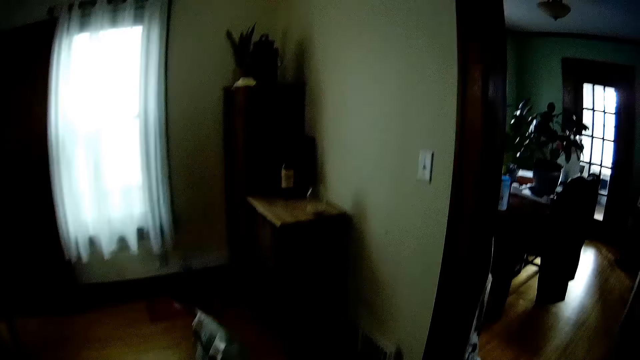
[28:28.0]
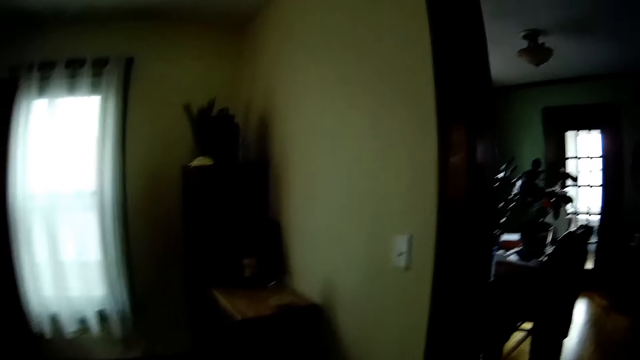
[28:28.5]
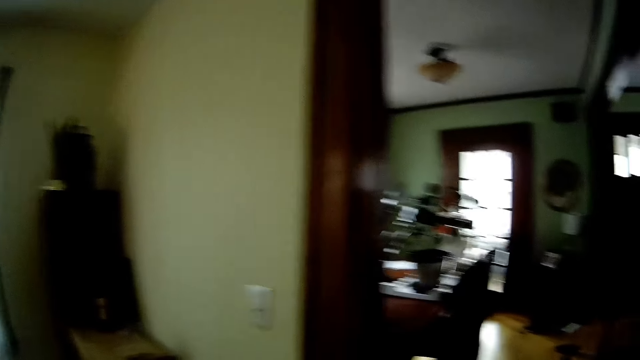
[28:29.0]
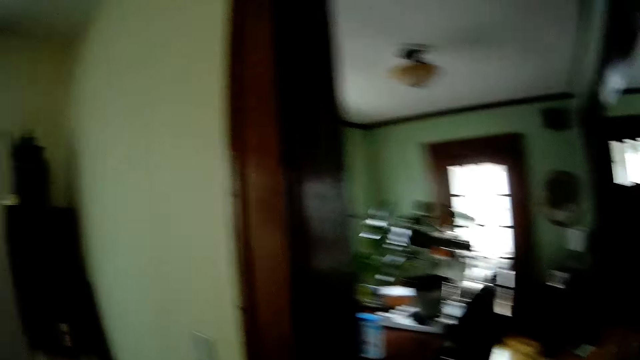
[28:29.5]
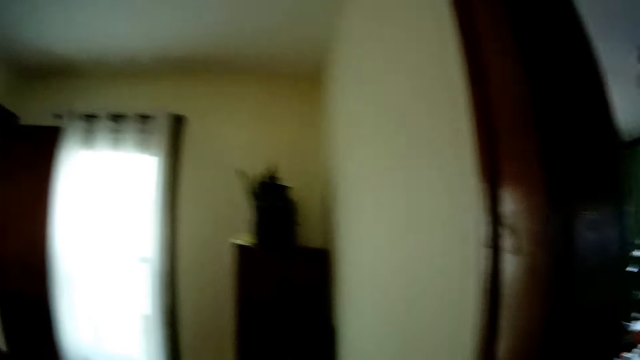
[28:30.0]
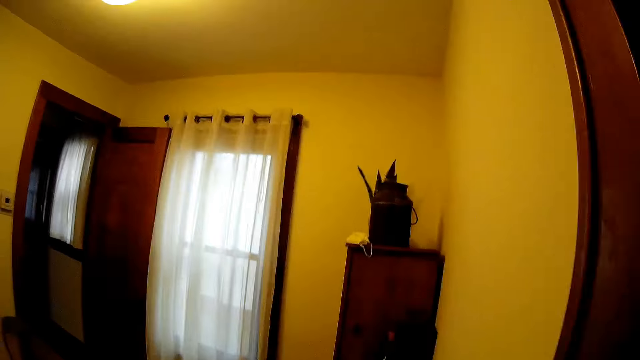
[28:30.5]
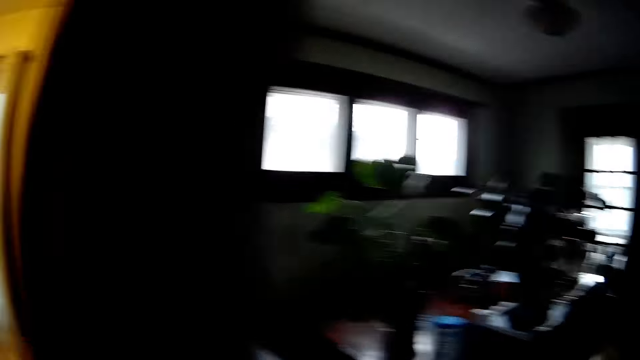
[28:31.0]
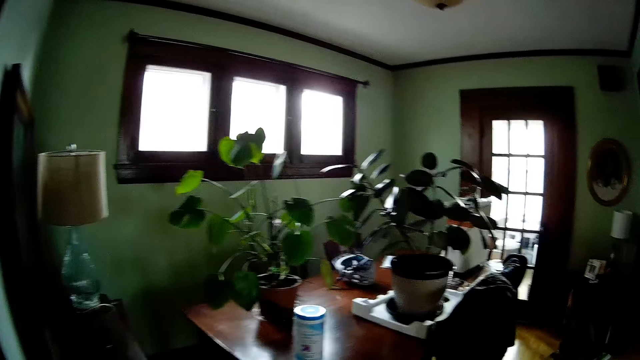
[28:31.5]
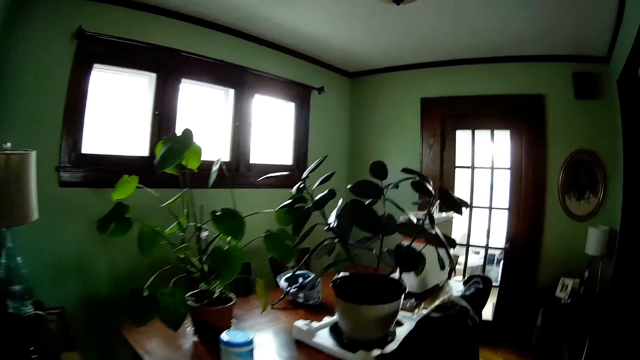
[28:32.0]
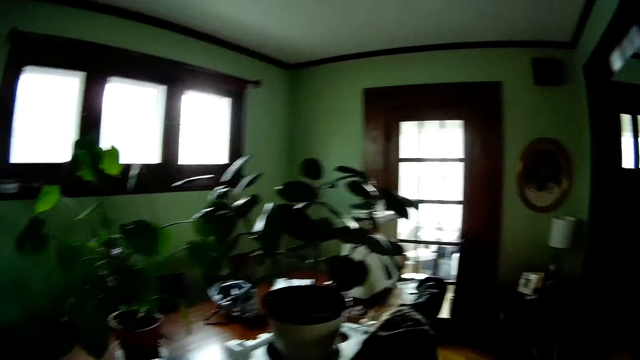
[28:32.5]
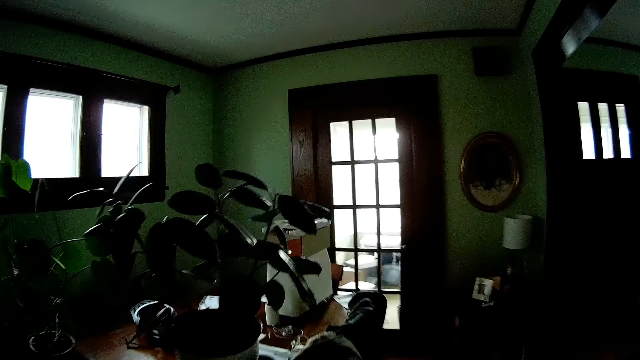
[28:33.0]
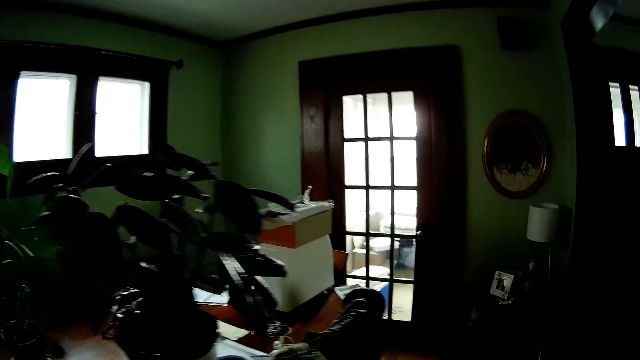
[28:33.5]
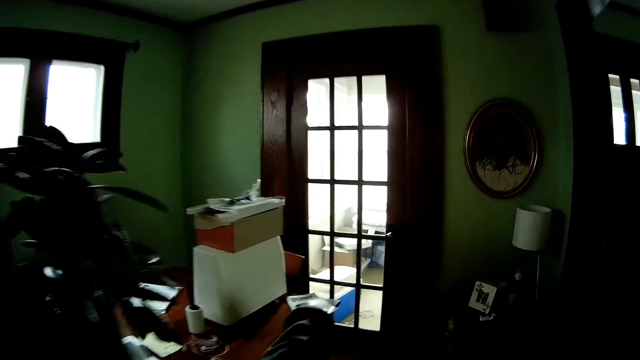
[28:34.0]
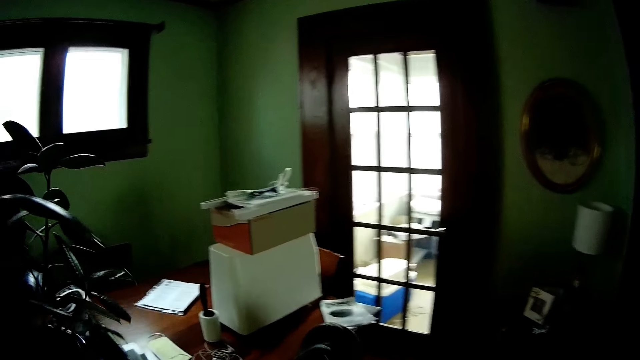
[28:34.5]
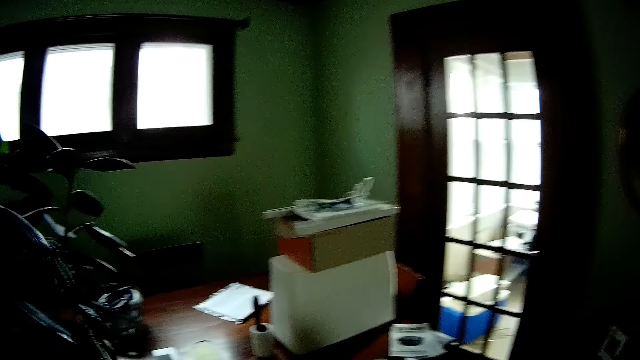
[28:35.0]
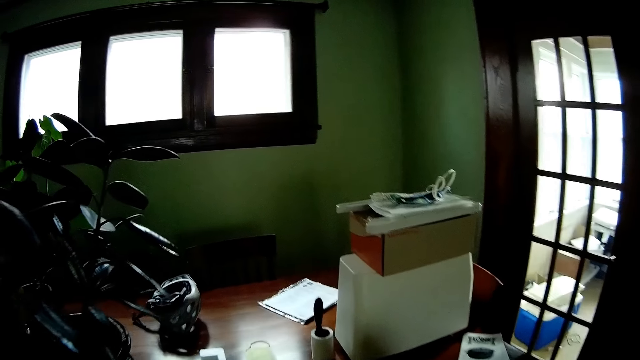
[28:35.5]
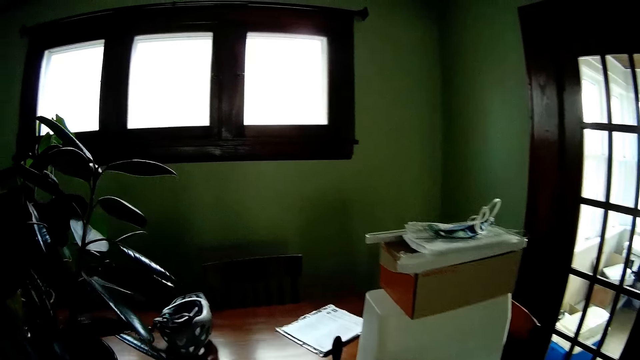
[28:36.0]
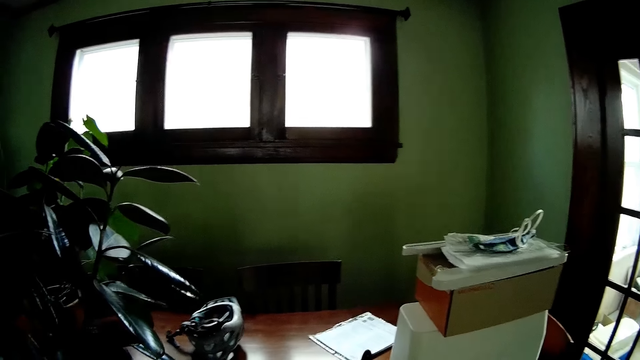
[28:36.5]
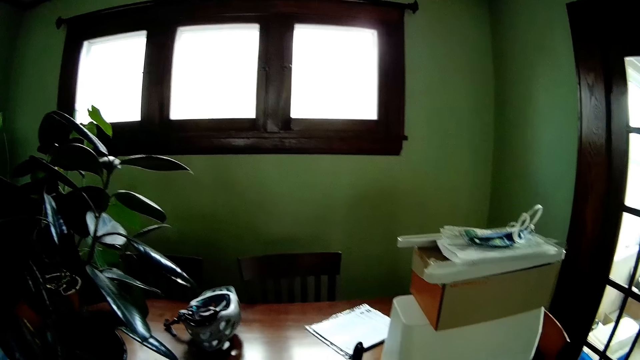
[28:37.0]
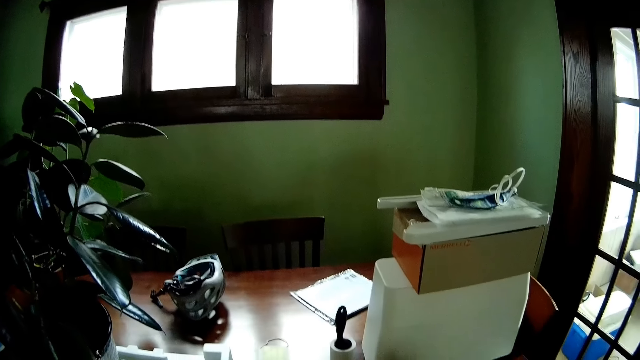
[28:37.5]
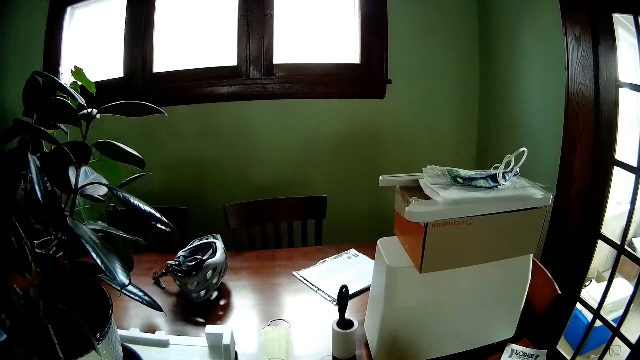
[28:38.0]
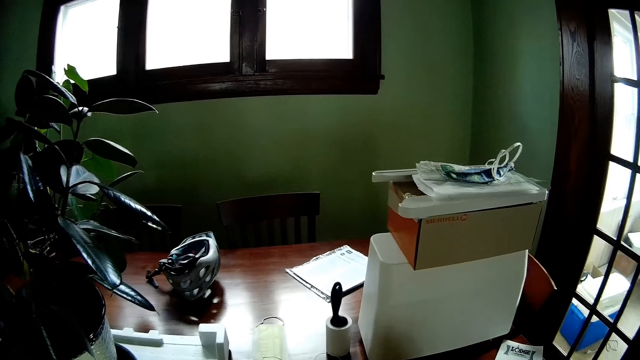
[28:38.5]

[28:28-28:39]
The camera wearer walks to the plants.

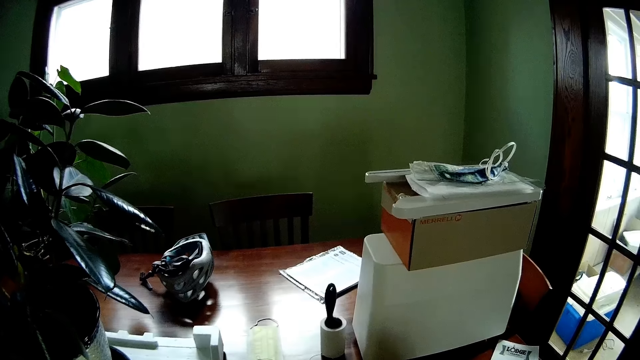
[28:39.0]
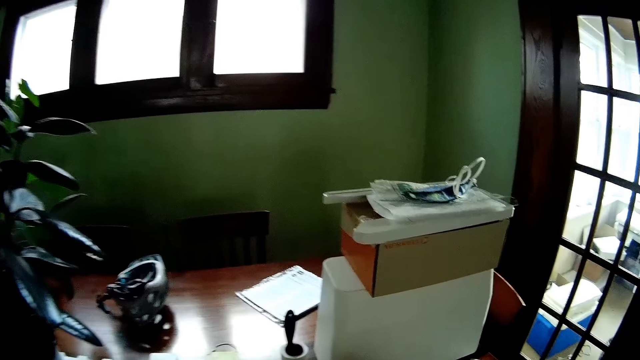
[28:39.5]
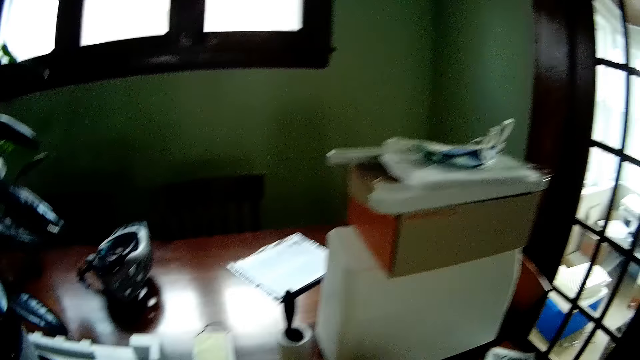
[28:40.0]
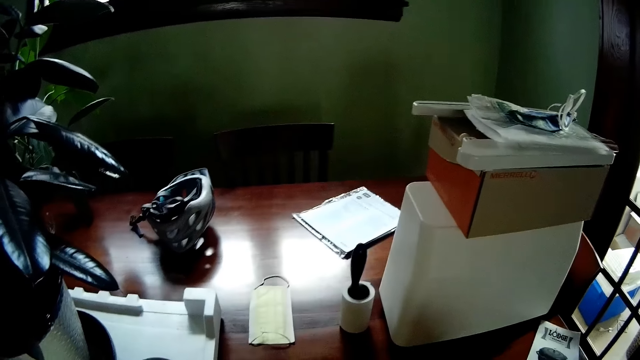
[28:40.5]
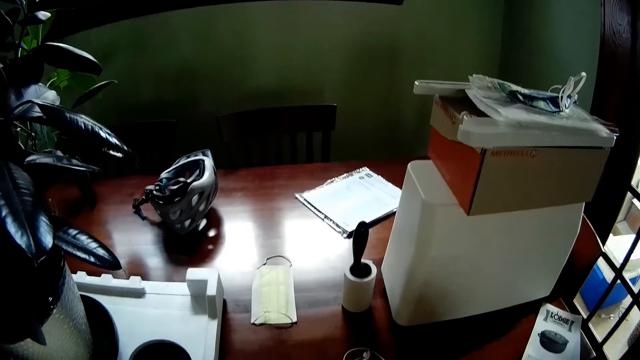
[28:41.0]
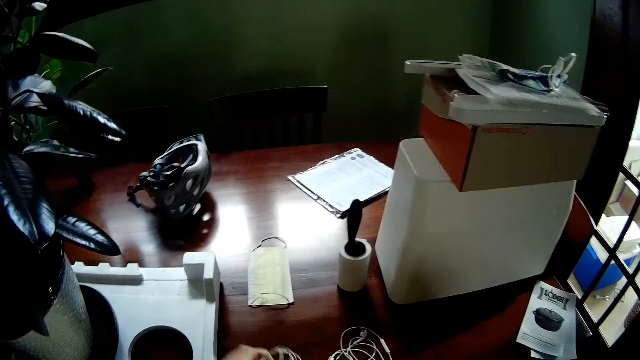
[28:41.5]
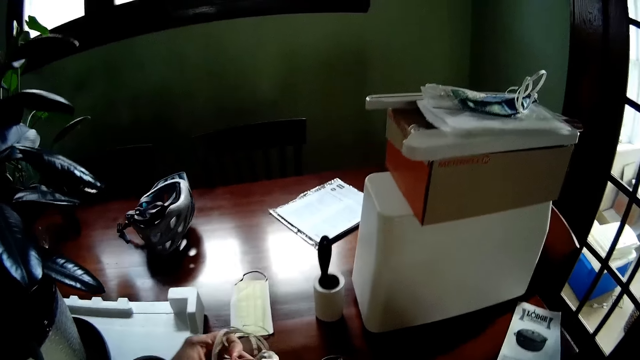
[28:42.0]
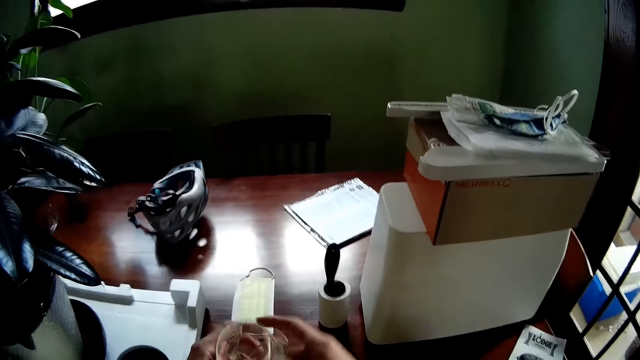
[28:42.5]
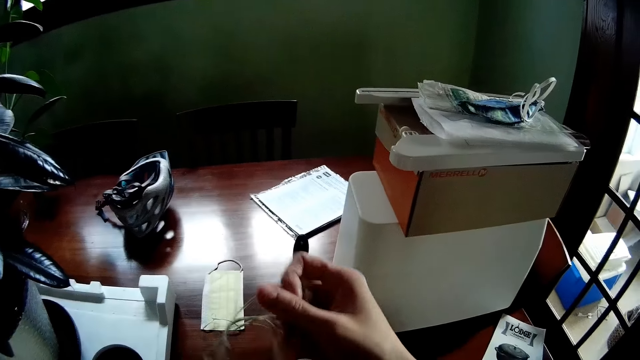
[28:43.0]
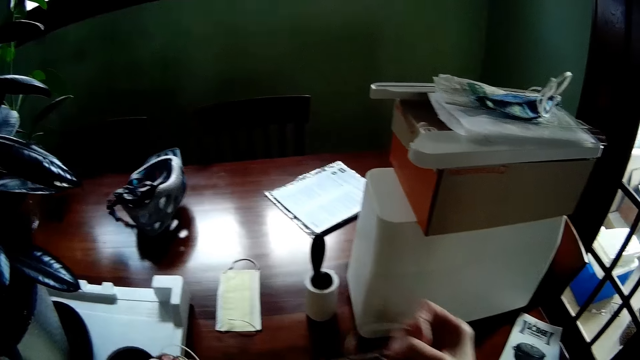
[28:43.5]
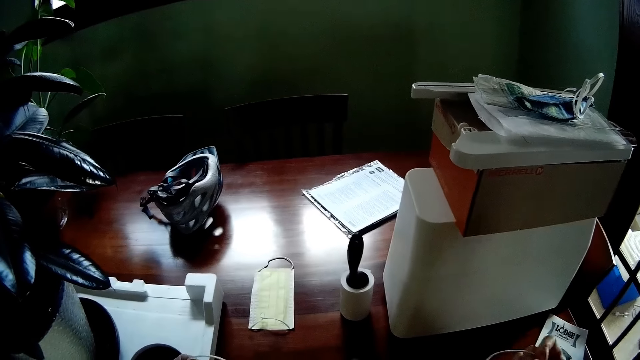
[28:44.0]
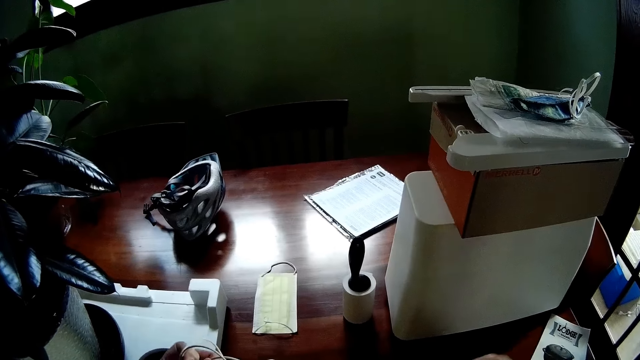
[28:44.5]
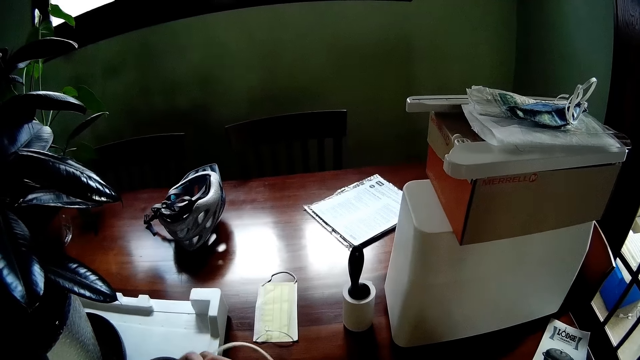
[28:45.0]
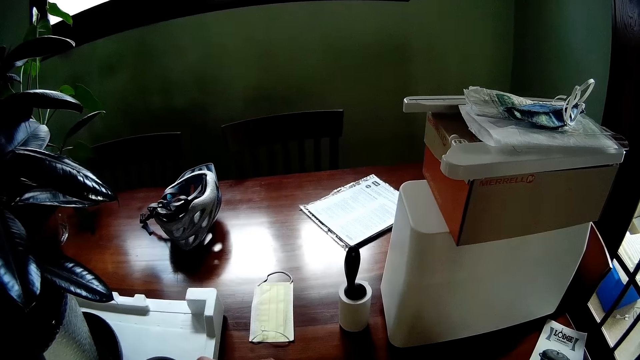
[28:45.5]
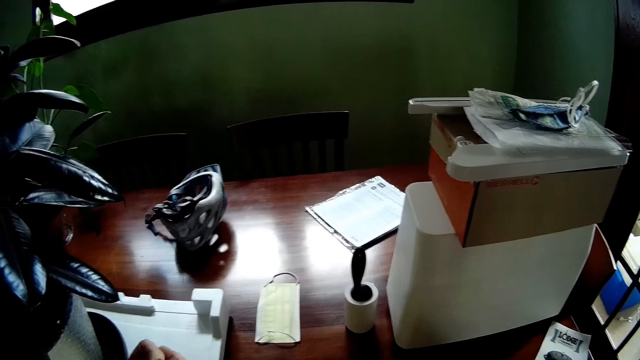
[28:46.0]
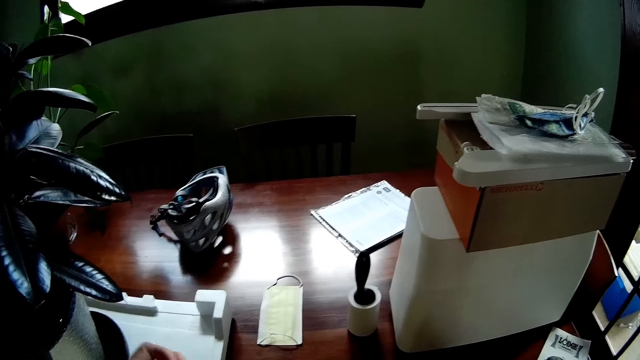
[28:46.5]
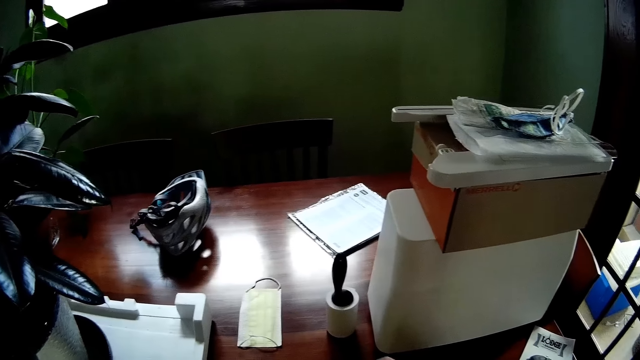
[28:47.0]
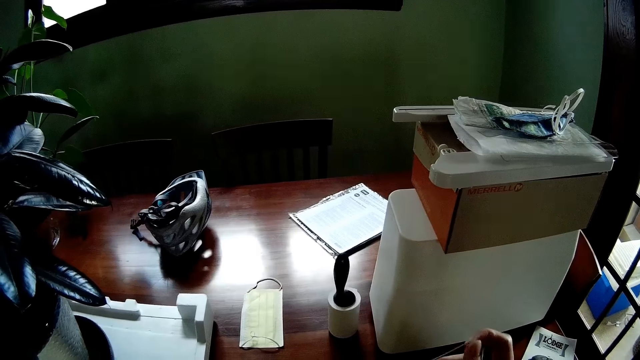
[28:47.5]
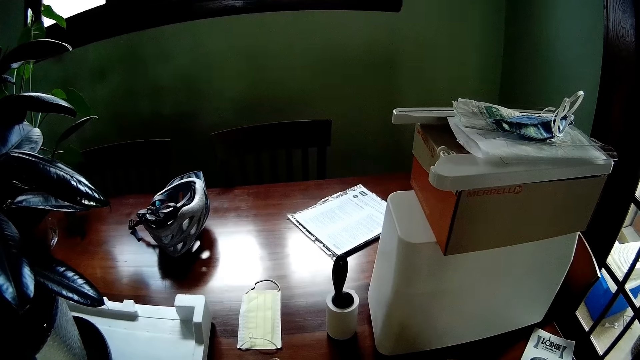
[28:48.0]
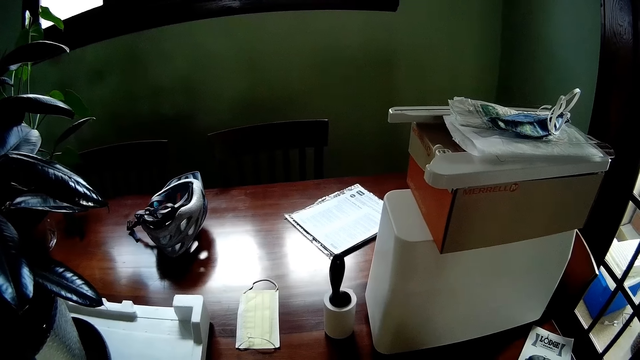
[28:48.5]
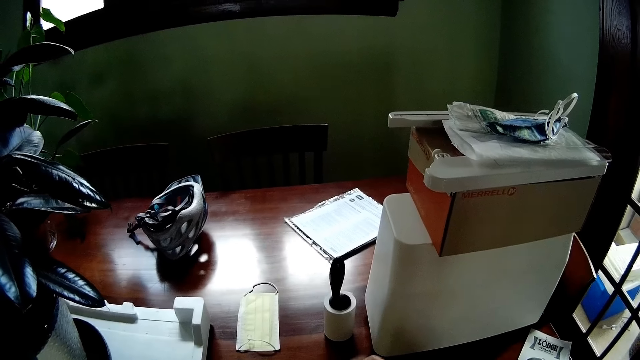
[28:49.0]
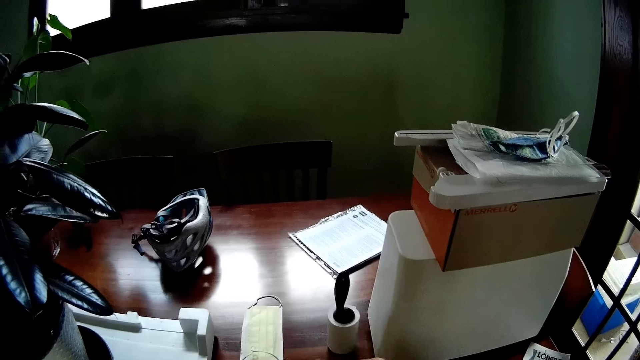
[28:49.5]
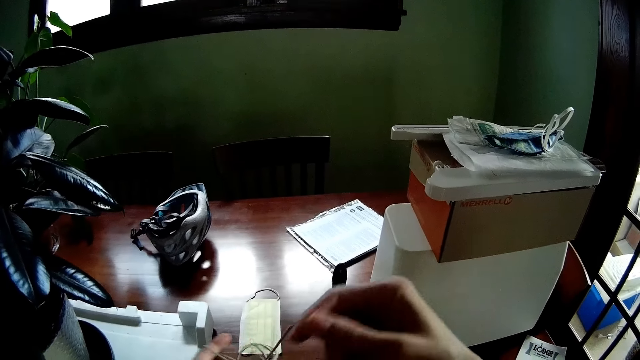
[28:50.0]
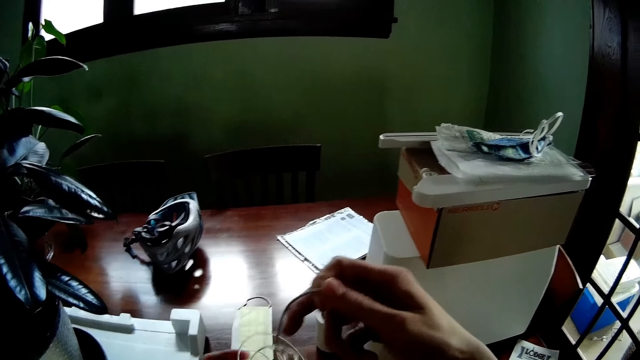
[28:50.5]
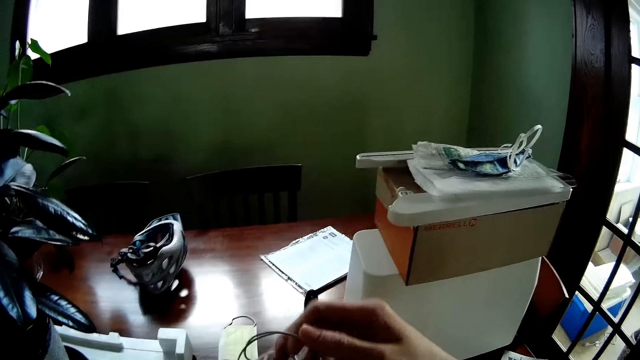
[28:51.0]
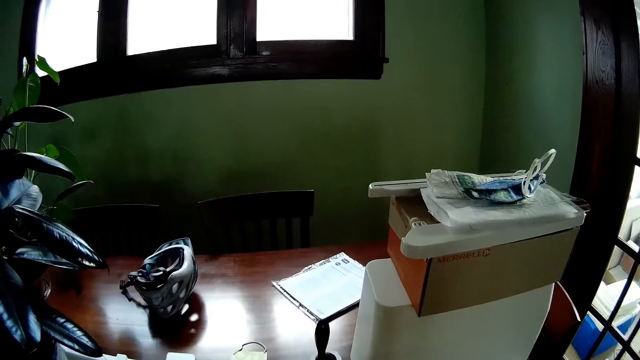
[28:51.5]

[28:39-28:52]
The camera wearer picks up an earpiece from the table with his left hand. He untangles the earpiece with both hands.
